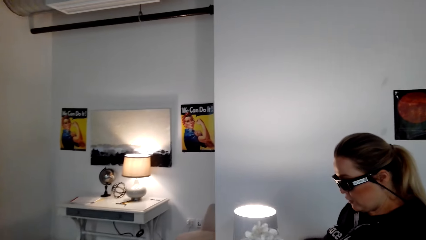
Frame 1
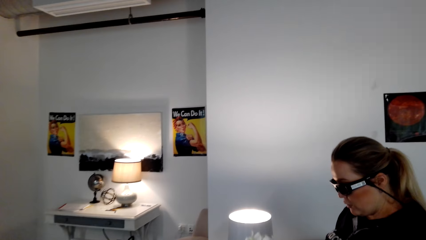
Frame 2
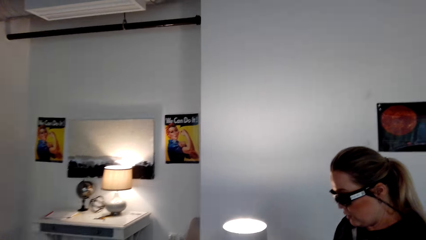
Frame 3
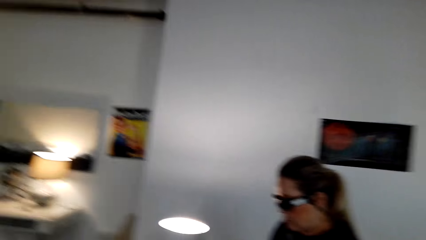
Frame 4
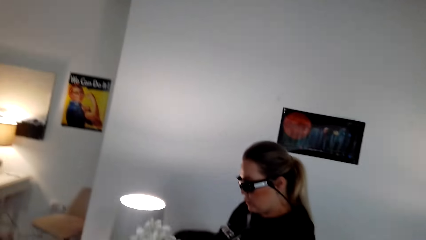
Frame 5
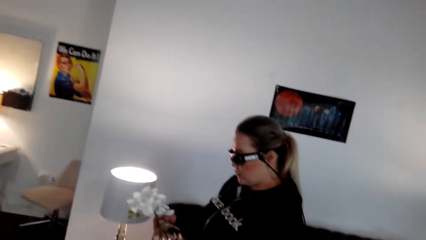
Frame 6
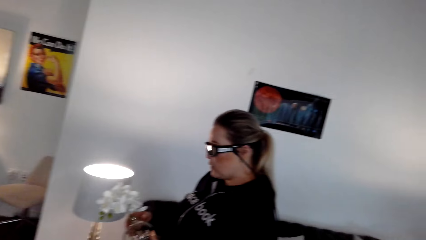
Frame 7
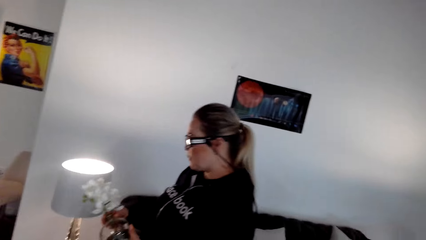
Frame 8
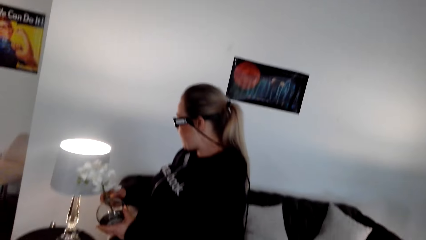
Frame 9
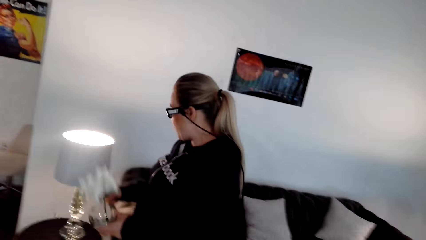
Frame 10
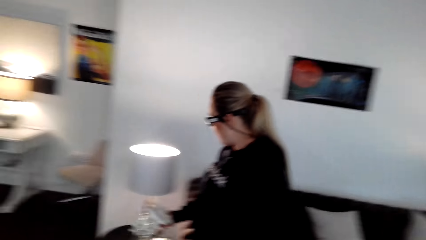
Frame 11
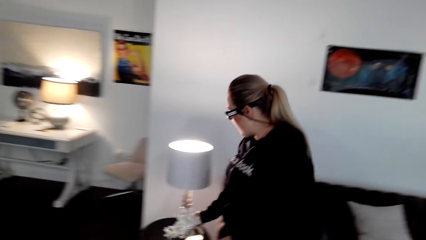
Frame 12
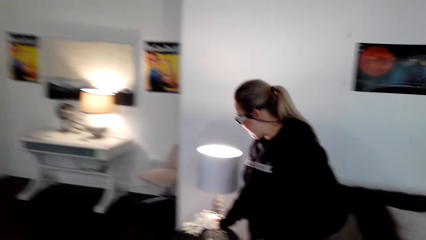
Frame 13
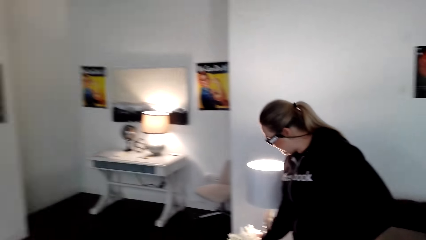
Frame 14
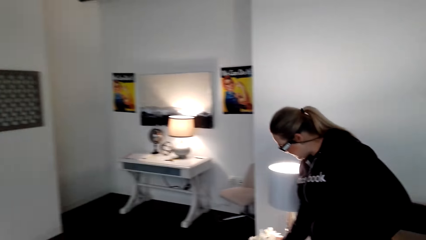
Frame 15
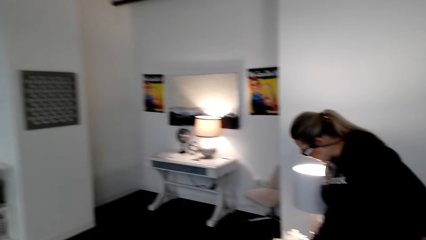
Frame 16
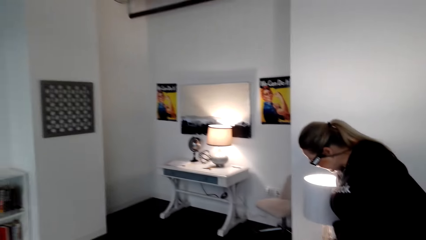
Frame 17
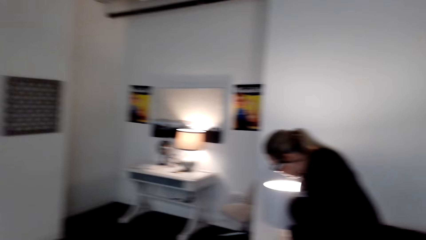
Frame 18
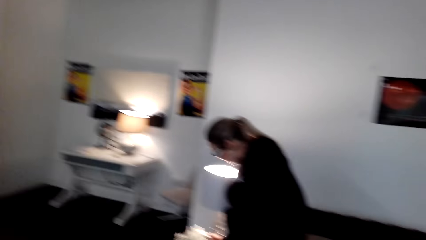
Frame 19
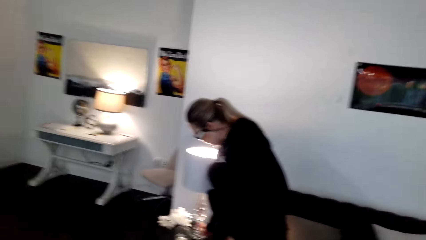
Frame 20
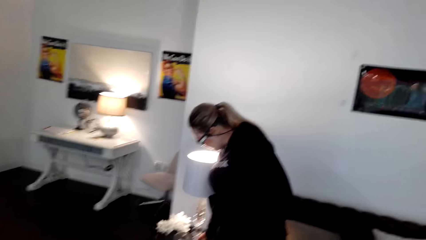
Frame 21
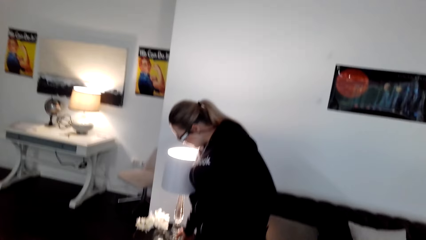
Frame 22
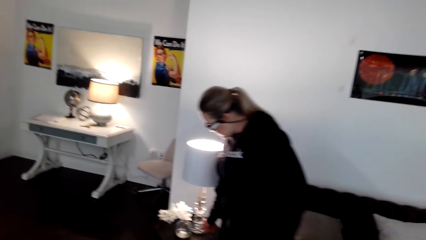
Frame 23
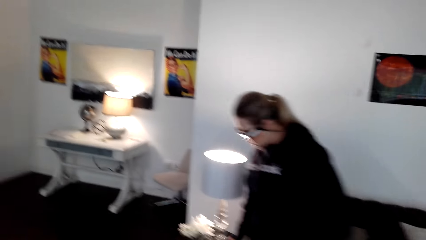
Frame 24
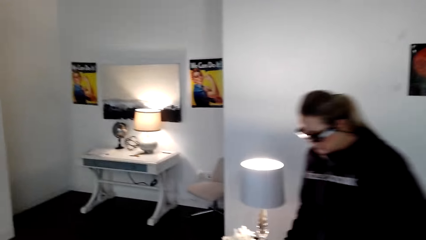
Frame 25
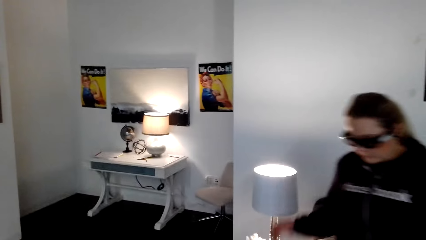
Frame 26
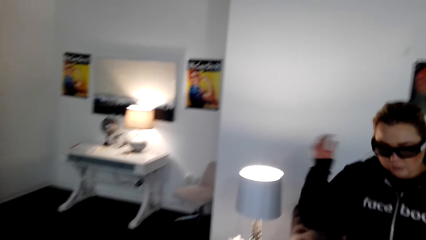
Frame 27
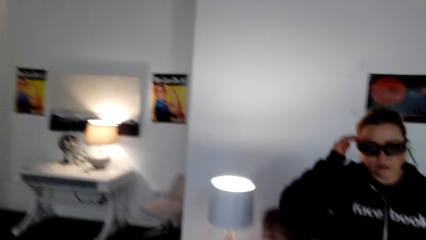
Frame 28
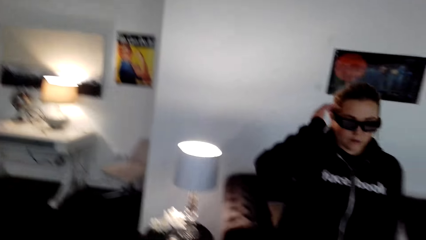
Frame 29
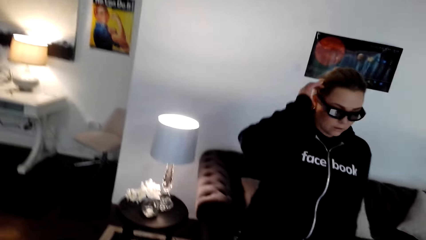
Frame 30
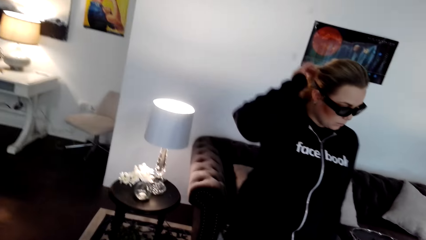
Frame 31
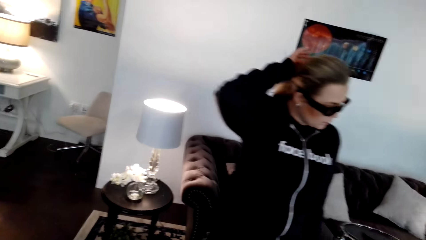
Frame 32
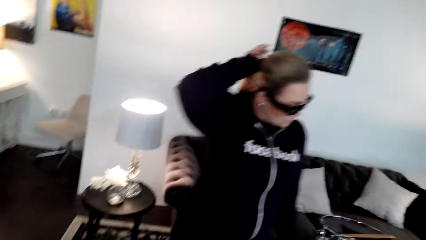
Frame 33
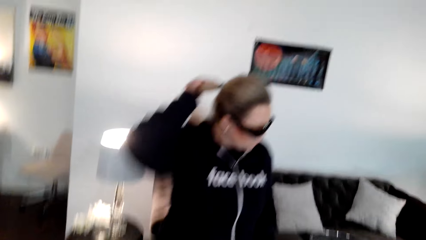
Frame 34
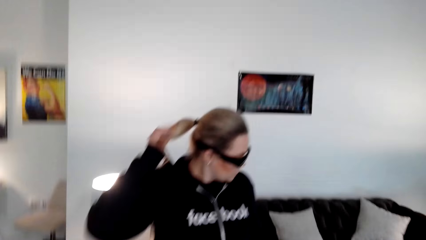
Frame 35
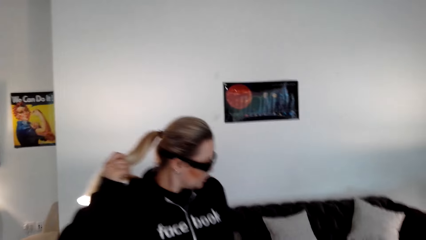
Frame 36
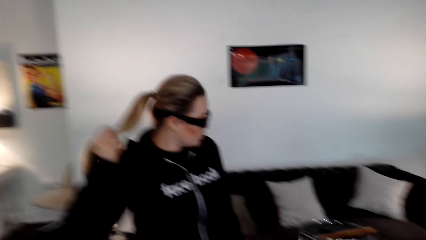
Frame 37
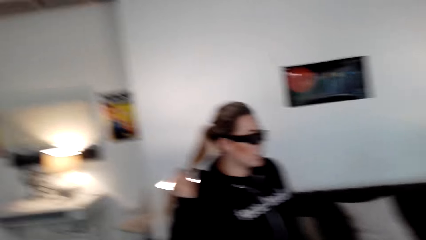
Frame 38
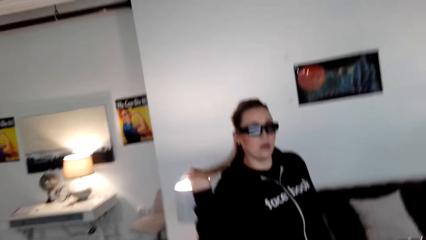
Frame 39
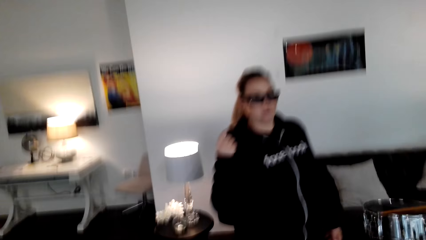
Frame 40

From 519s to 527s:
A person puts the flower vase down.

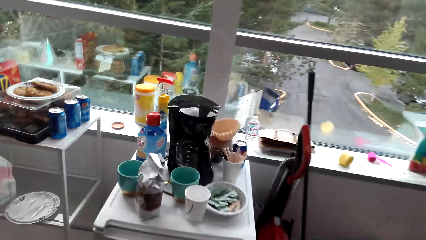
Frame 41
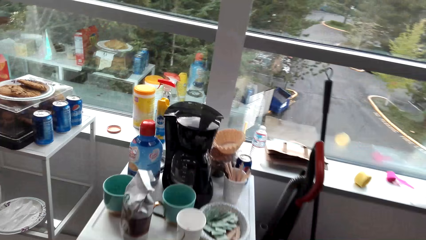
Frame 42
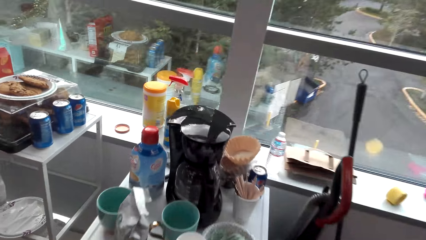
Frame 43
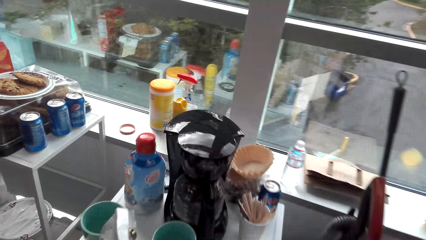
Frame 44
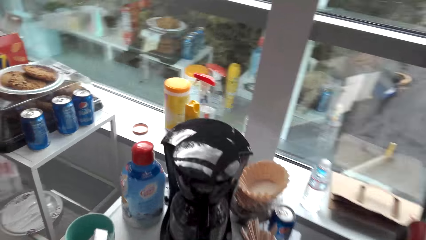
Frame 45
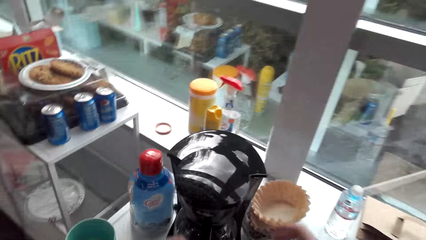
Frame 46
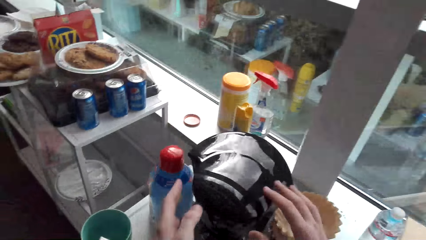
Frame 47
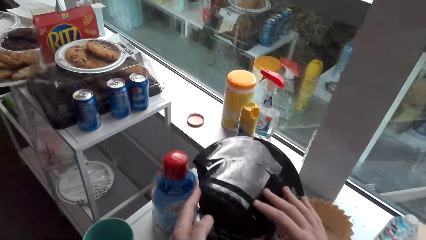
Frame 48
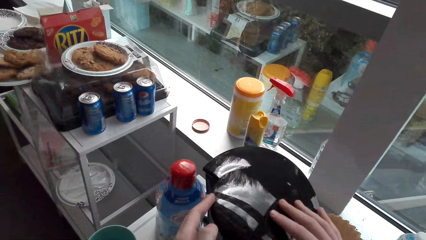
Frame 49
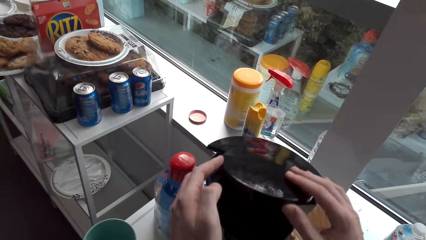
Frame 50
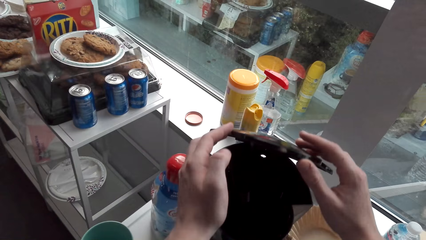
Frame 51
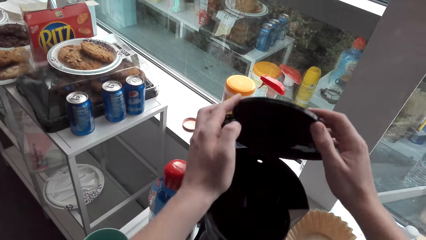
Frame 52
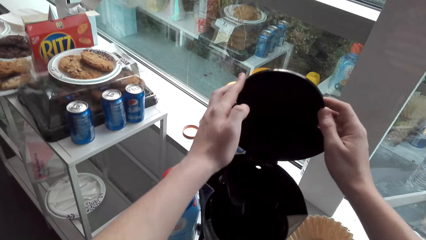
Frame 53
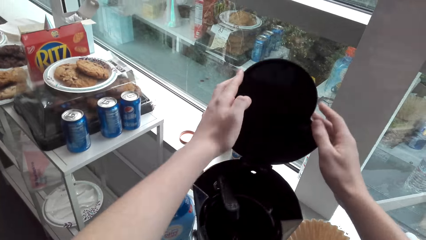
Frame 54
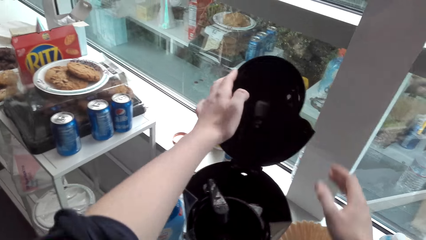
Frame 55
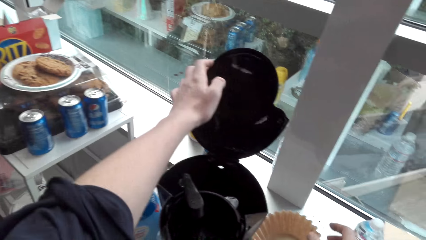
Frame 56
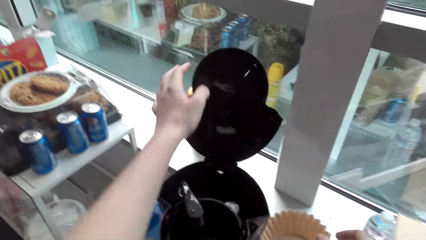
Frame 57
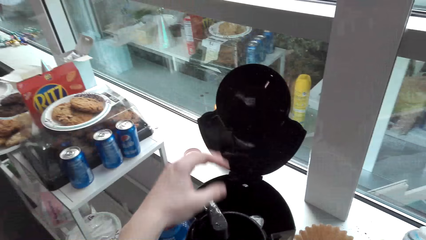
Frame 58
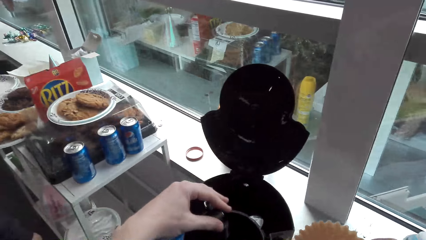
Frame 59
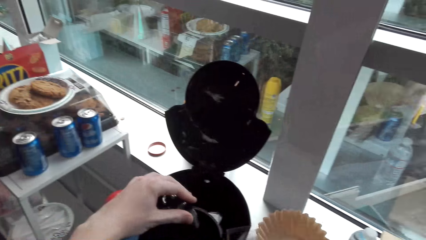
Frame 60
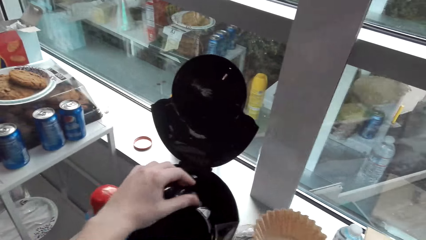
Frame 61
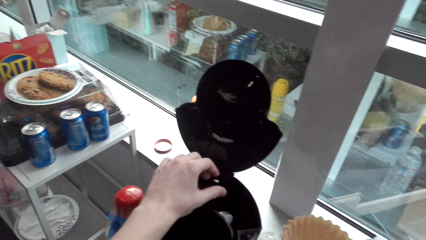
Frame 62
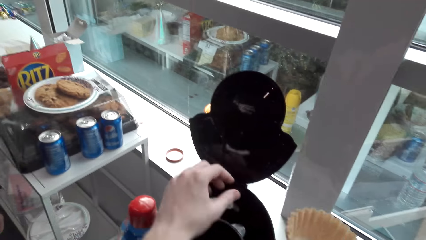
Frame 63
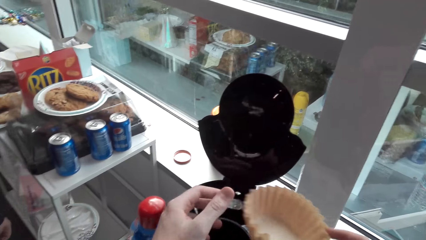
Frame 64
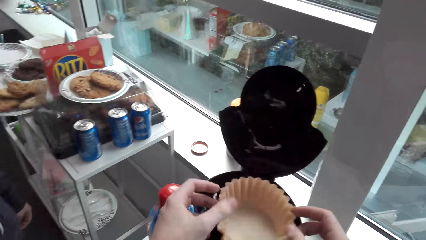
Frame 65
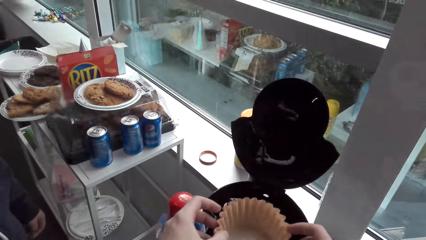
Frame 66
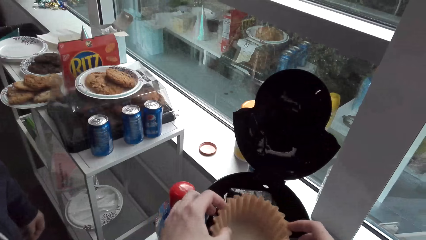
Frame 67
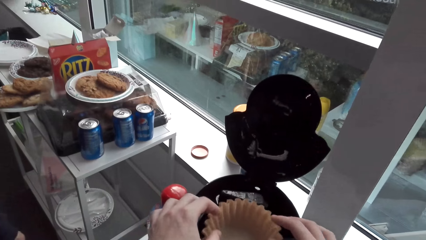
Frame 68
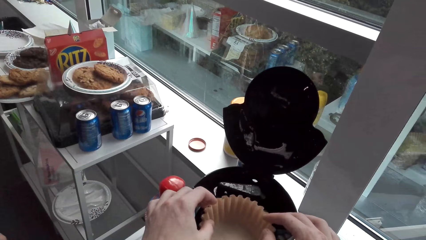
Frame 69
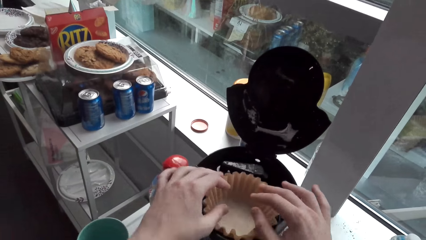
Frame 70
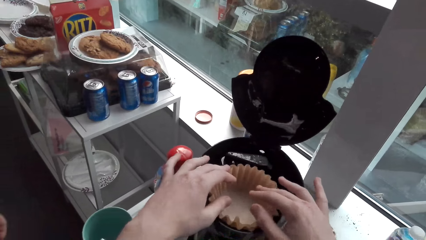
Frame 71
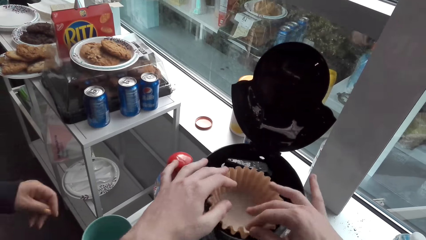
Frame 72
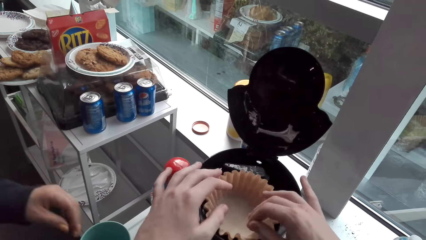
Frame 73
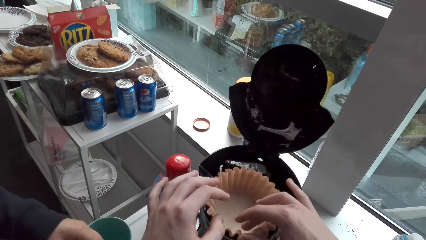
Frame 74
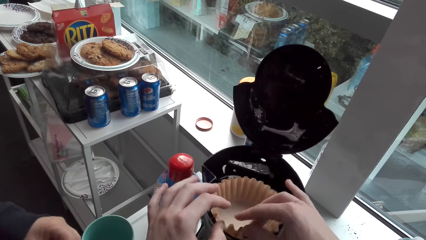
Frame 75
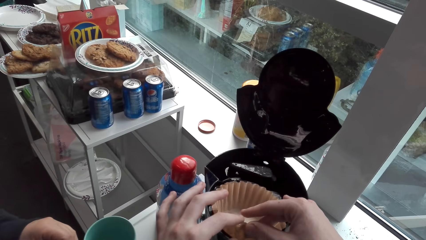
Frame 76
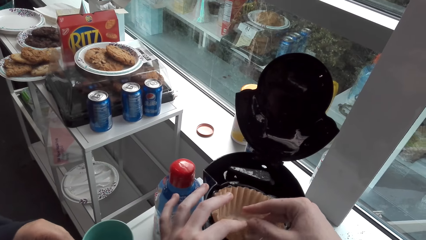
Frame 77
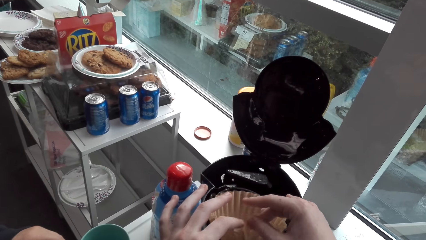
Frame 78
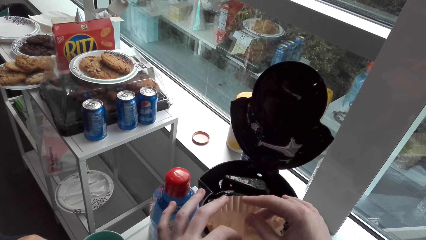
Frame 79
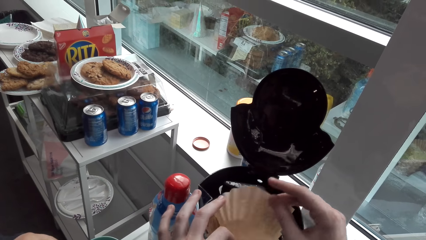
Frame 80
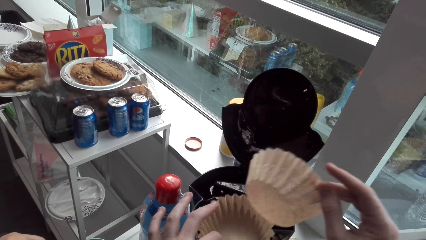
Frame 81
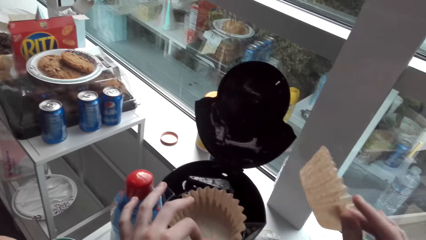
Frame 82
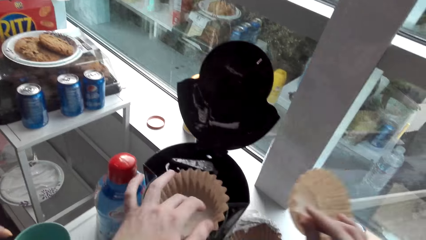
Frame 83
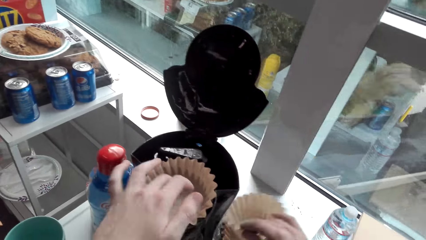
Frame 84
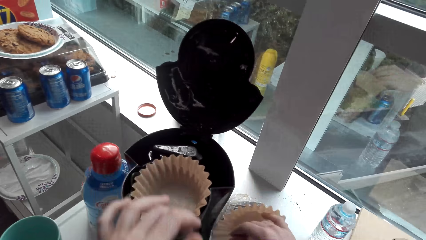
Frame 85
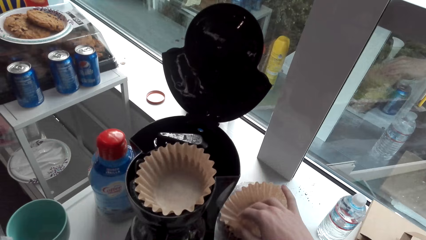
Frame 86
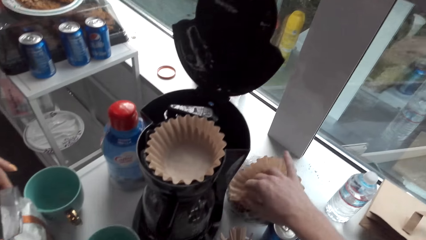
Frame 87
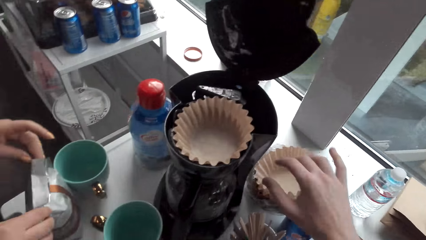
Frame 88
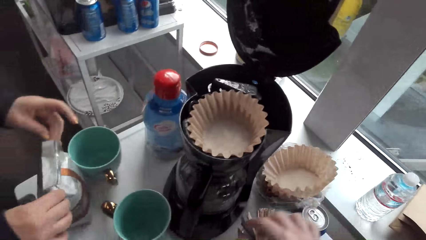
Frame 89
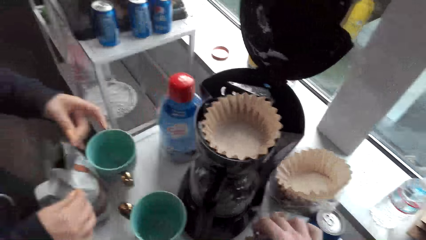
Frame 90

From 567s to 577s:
The camera wearer opens the coffee maker. They put the filter in the coffee maker. They remove an extra filter.
